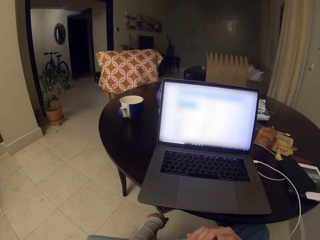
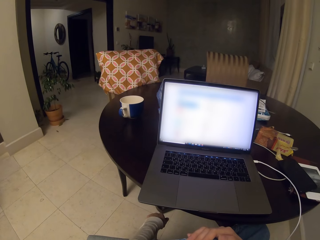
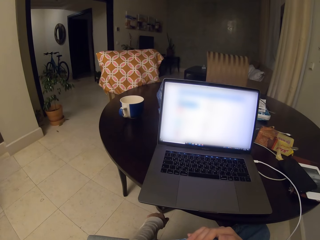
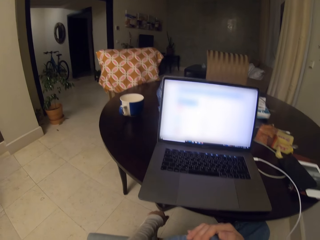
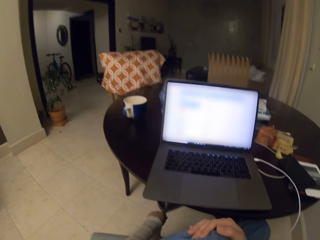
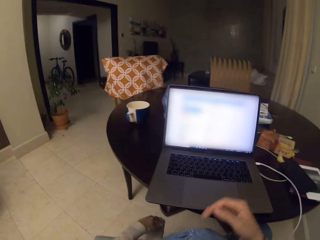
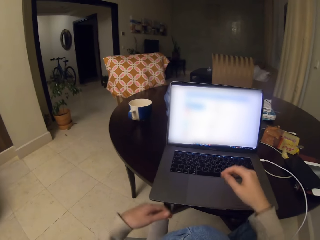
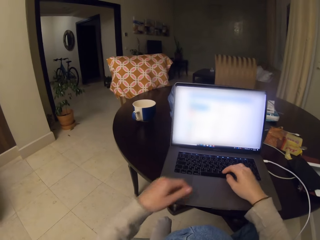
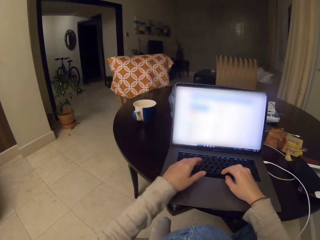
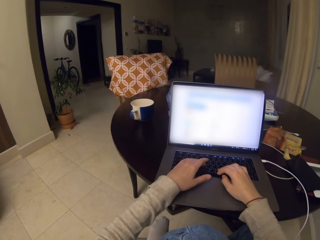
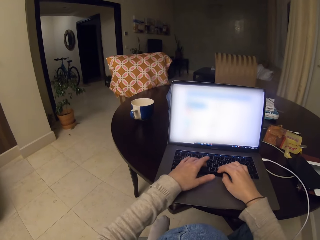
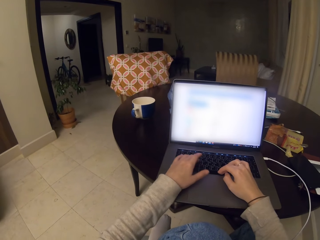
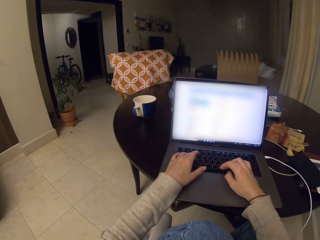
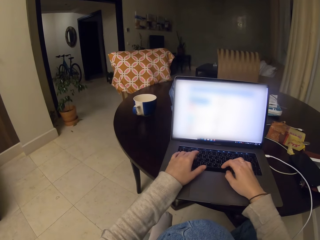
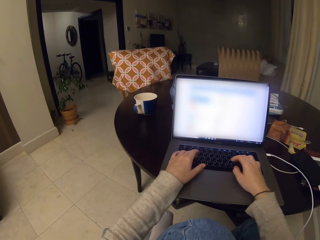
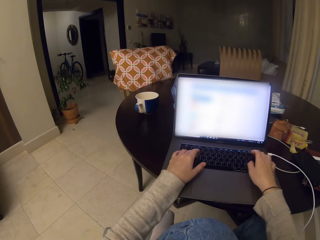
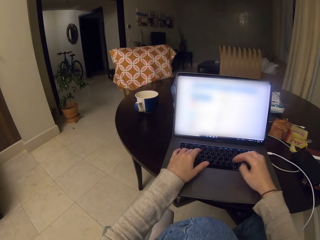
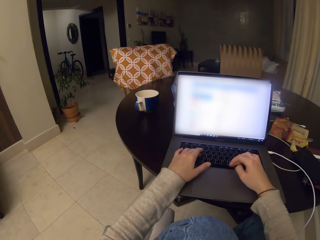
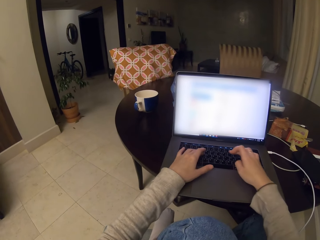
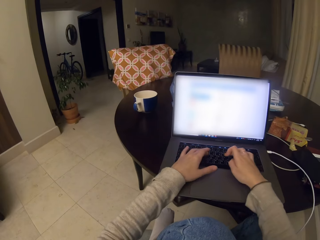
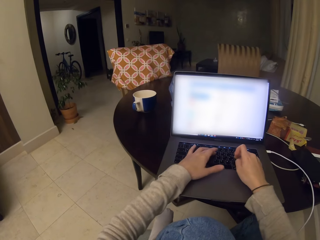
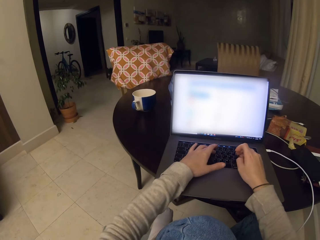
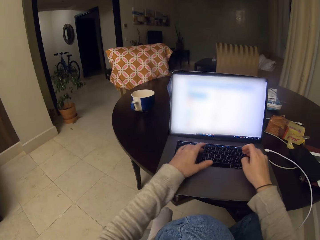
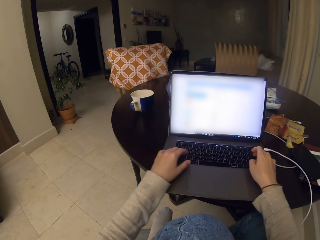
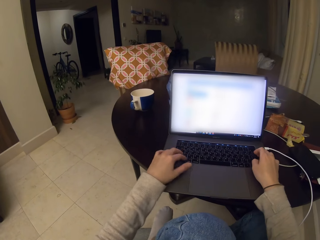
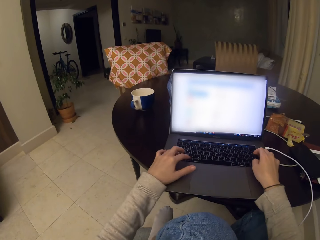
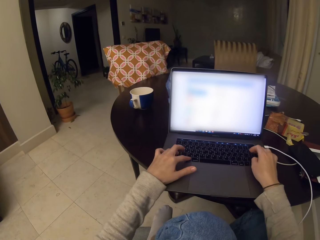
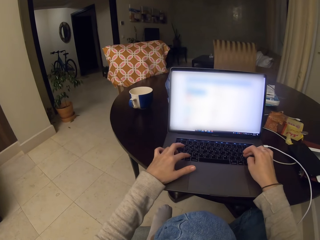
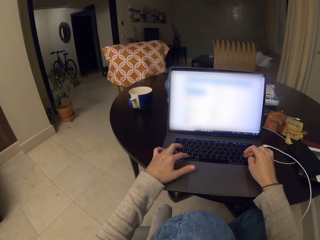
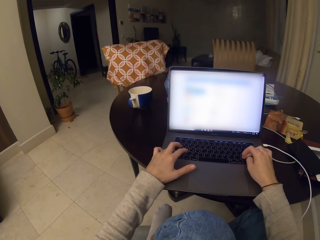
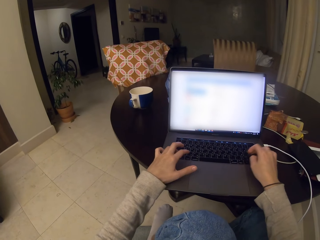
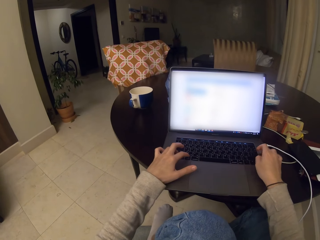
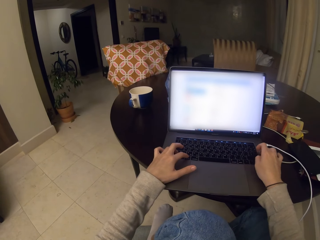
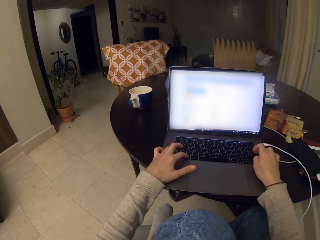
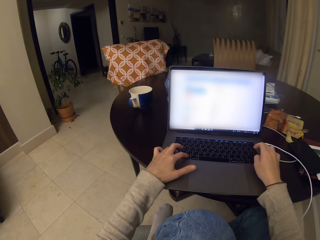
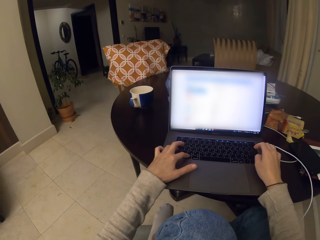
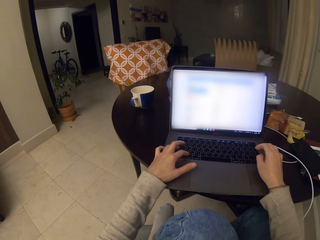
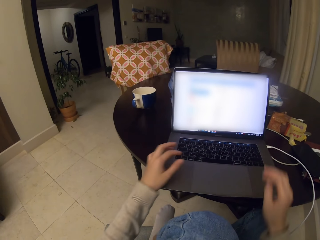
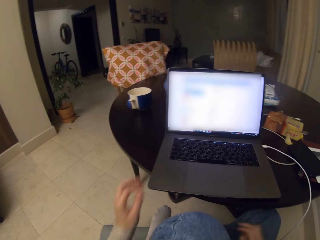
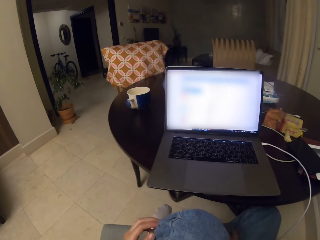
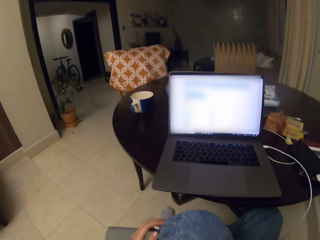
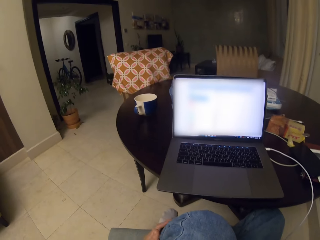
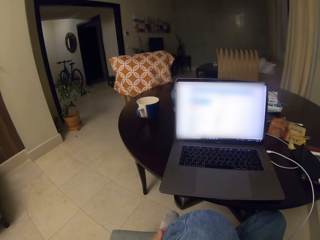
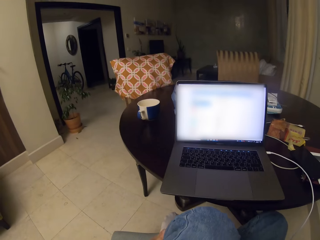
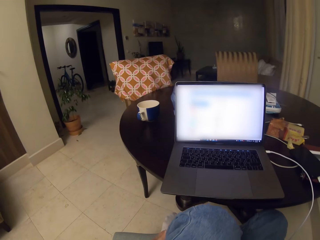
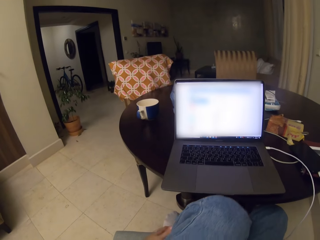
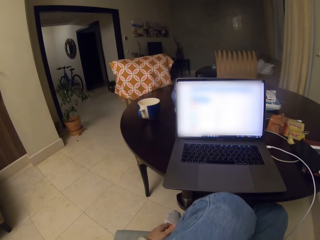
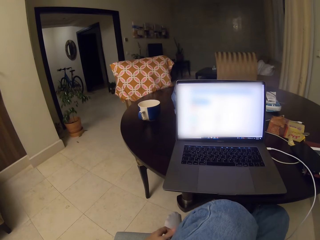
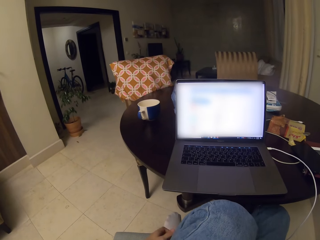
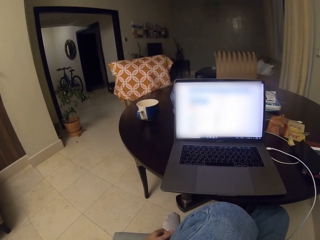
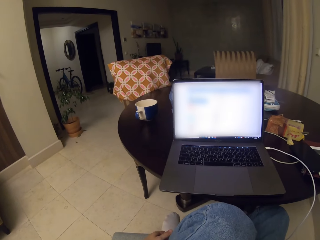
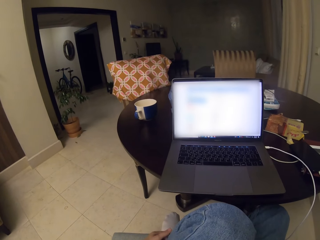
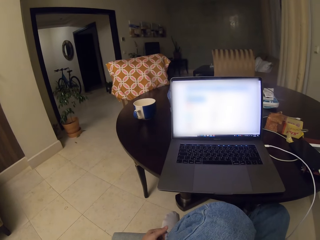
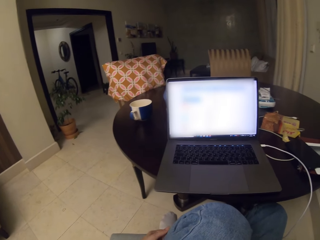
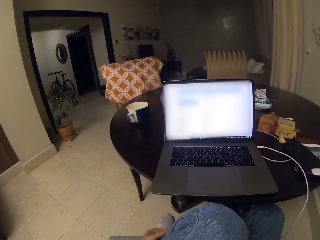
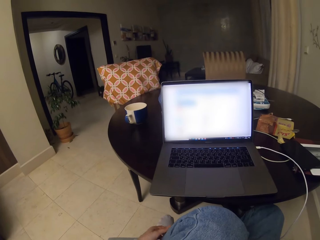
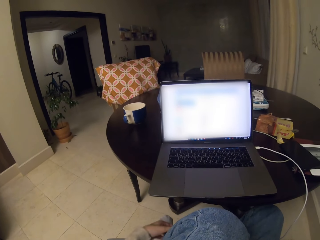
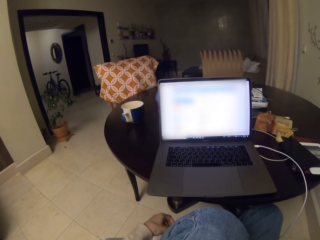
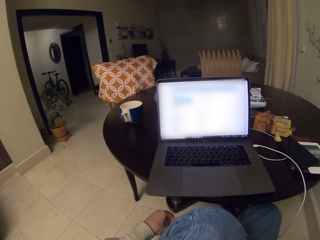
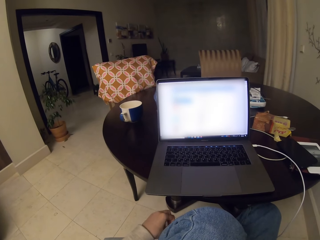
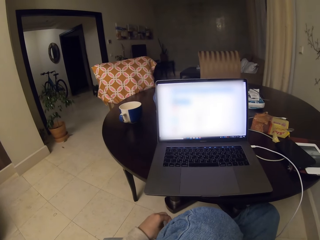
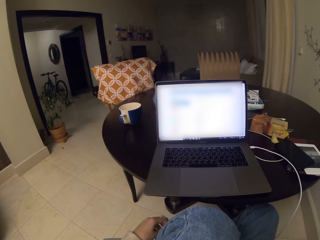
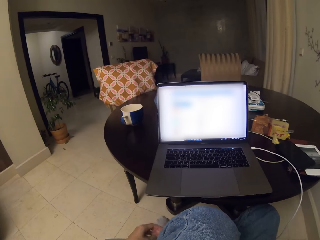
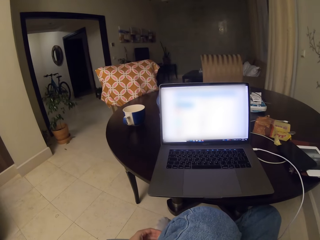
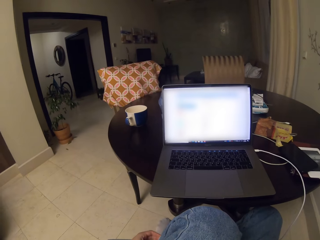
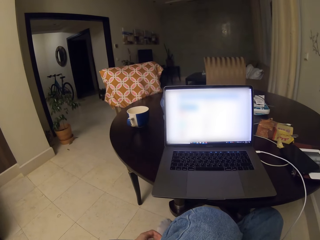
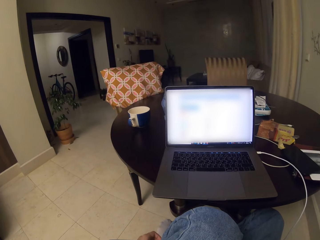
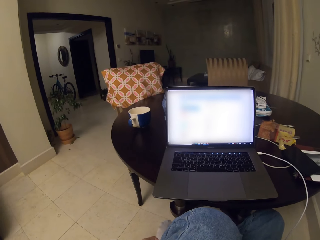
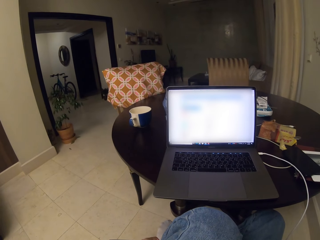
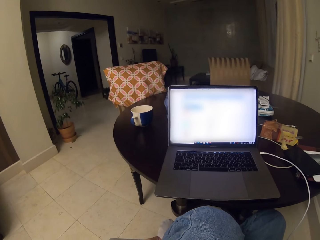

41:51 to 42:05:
The camera wearer types on the laptop keyboard. They remove the hands from the keyboard. They hold the leg with the left hand.

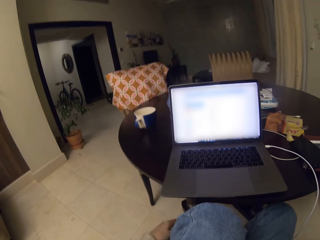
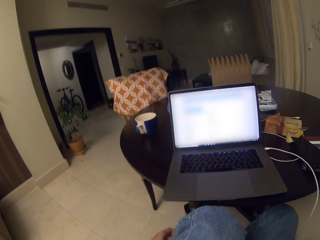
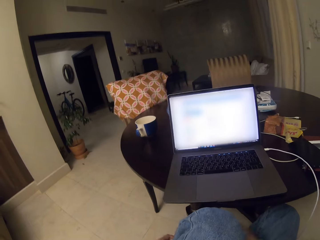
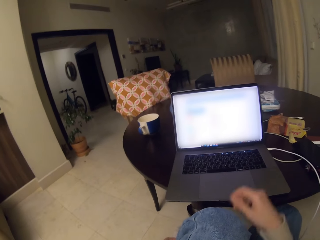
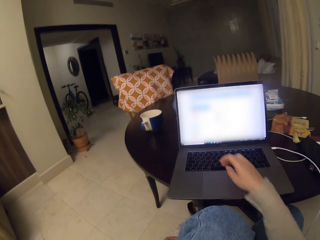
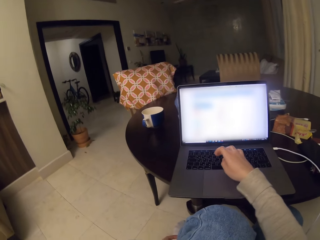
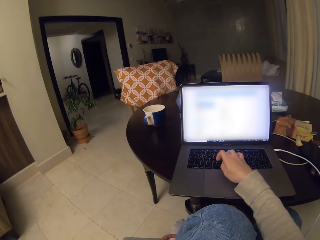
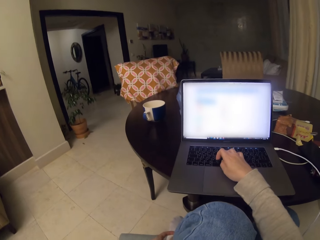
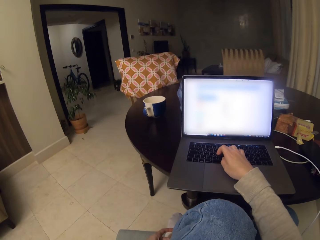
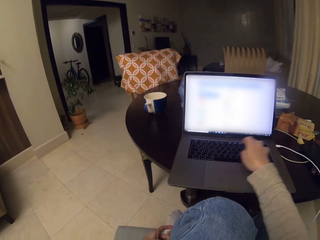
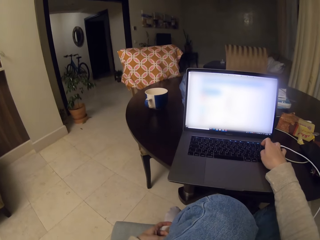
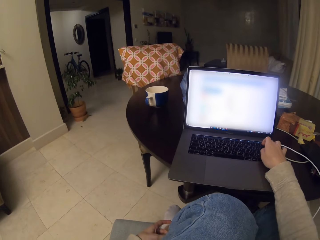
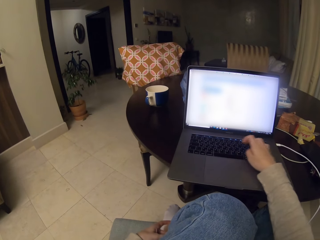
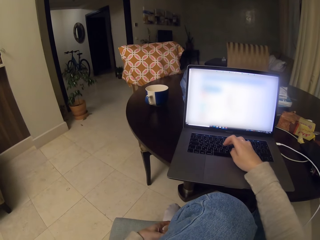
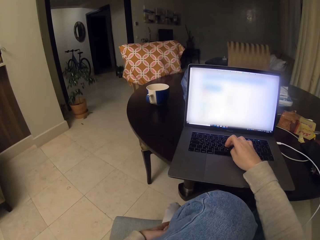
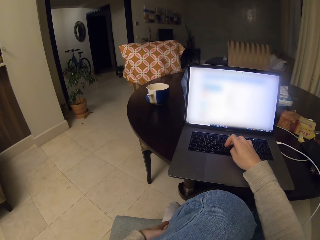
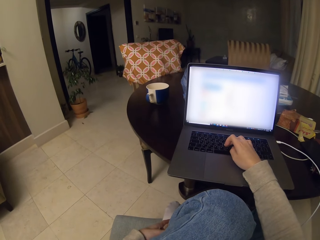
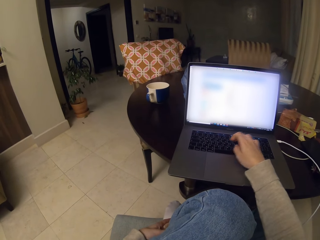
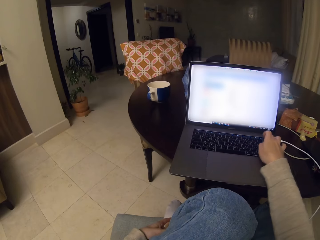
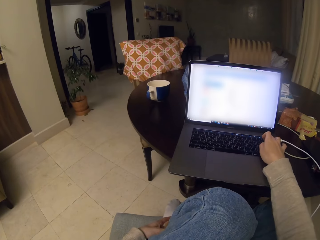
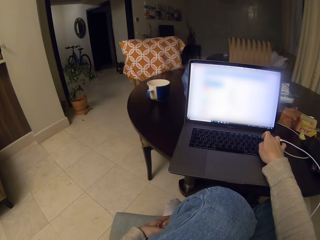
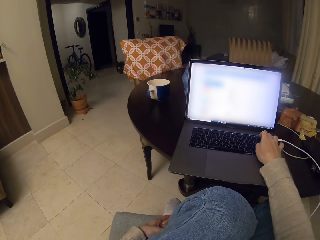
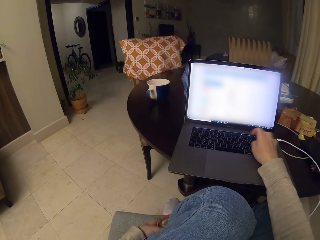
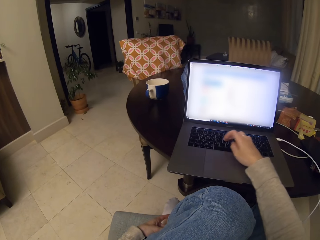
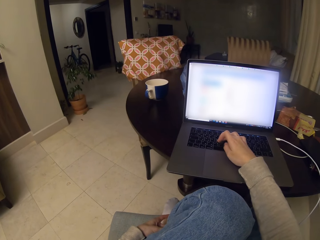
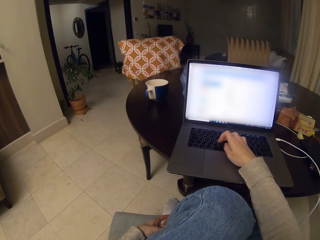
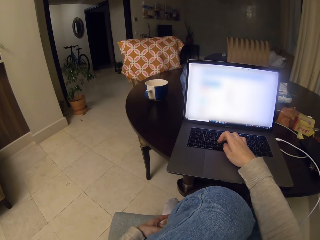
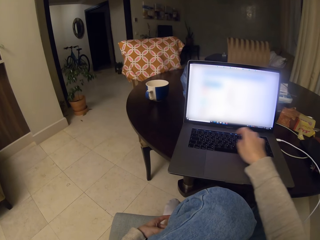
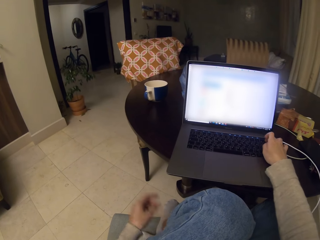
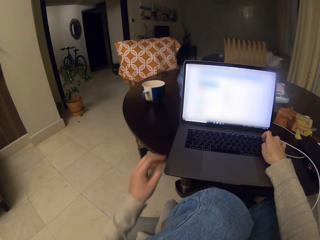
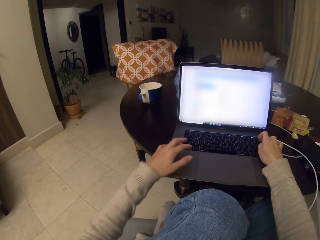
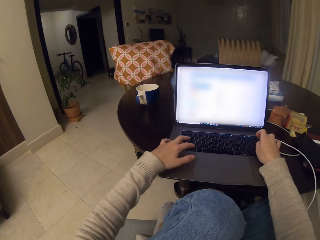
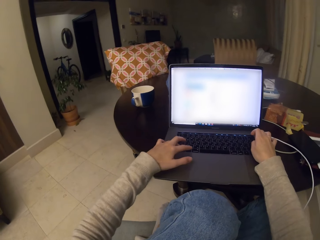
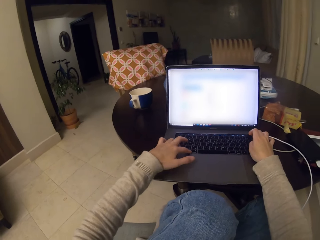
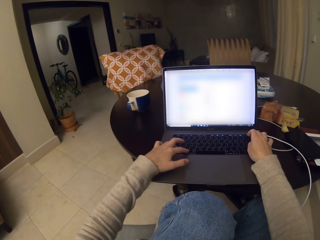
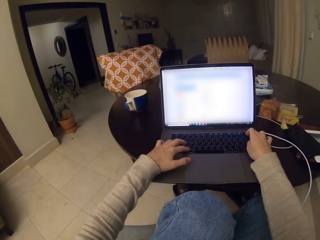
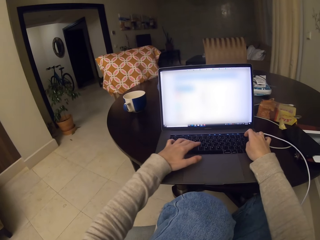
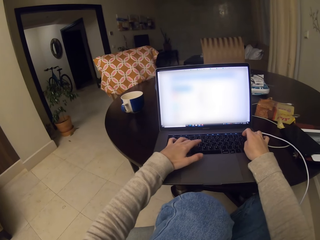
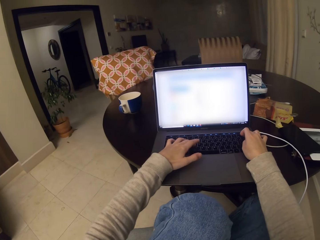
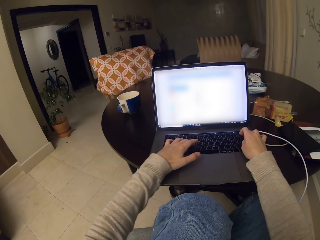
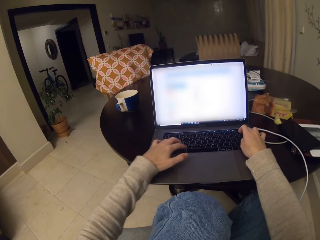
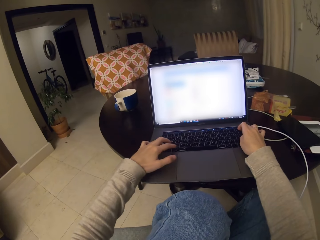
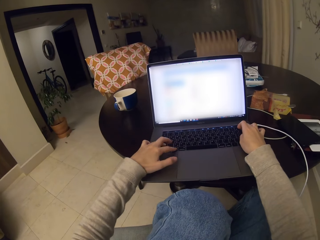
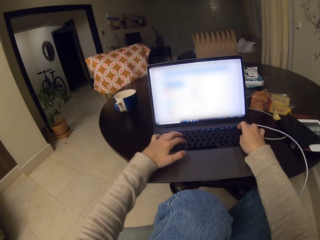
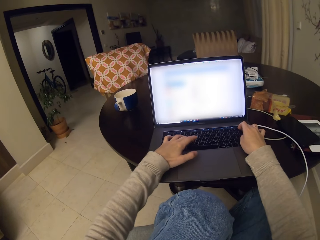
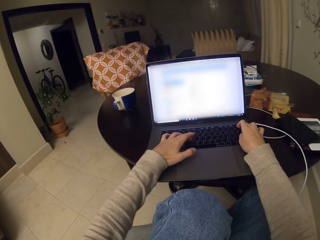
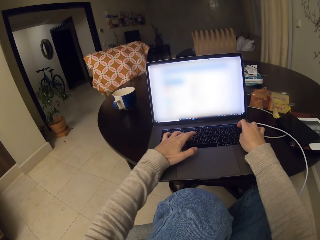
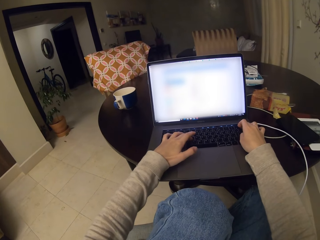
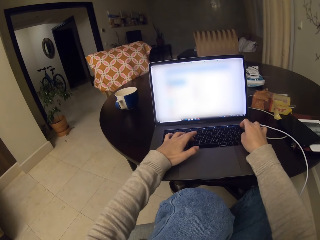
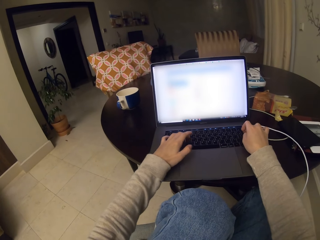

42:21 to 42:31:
The camera wearer types on the laptop keyboard with the right hand. They type on the keyboard with the left hand.
